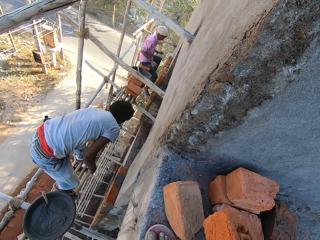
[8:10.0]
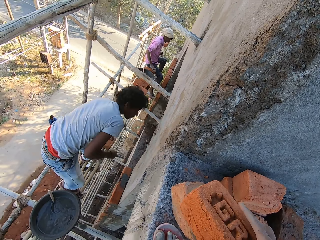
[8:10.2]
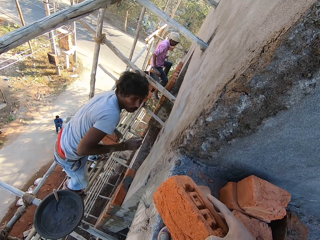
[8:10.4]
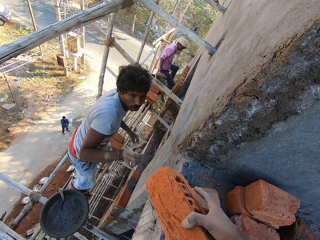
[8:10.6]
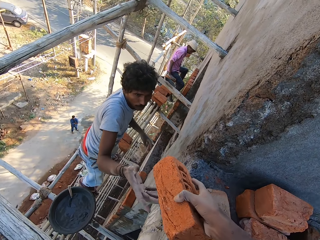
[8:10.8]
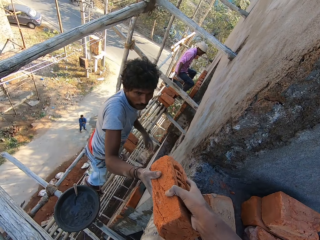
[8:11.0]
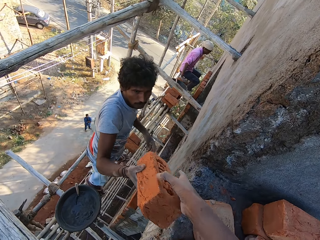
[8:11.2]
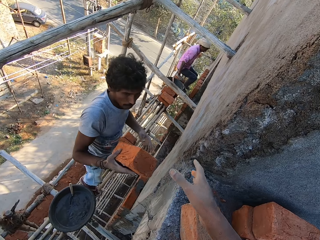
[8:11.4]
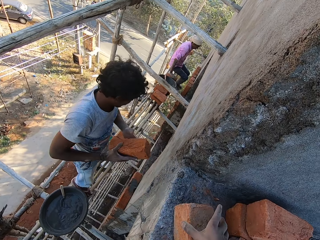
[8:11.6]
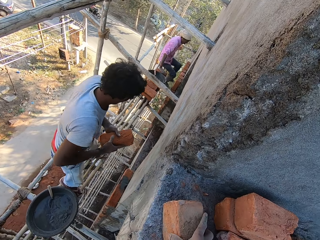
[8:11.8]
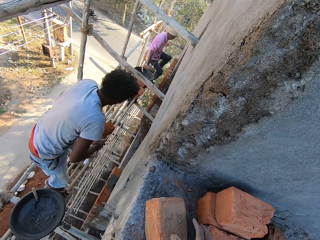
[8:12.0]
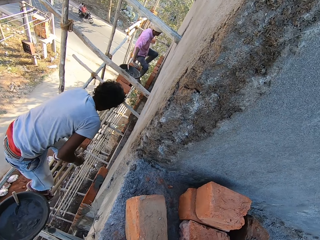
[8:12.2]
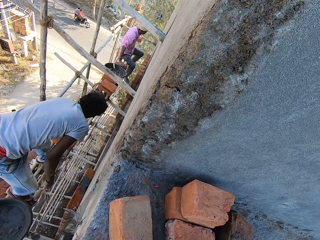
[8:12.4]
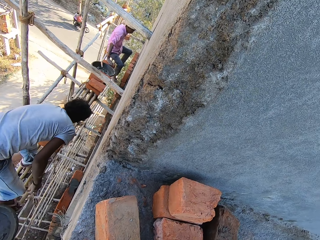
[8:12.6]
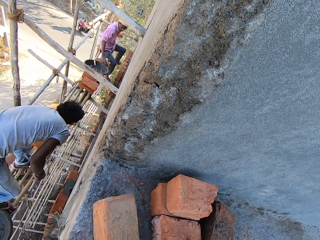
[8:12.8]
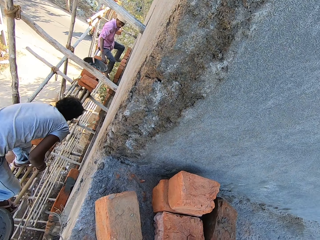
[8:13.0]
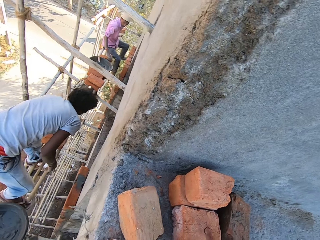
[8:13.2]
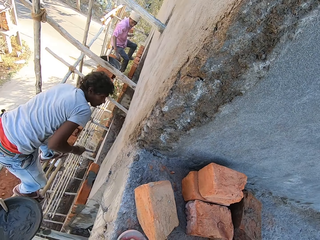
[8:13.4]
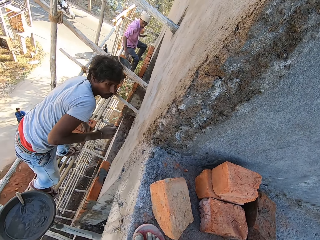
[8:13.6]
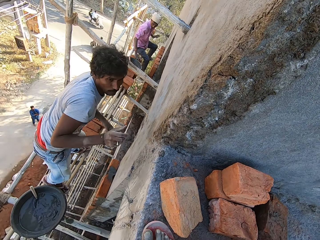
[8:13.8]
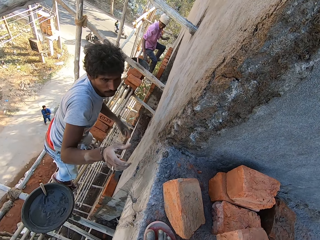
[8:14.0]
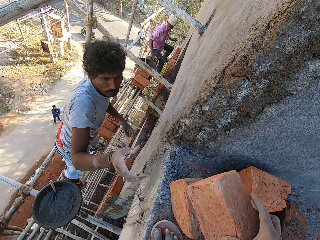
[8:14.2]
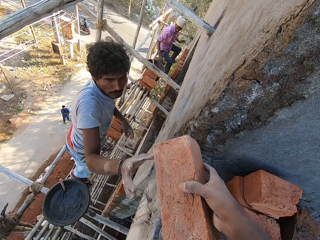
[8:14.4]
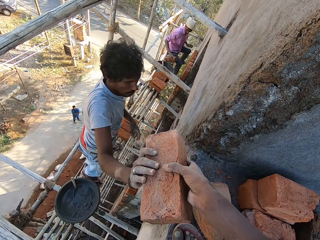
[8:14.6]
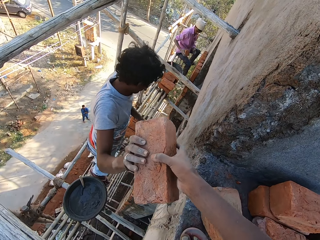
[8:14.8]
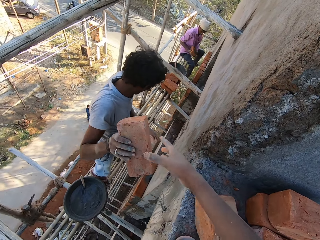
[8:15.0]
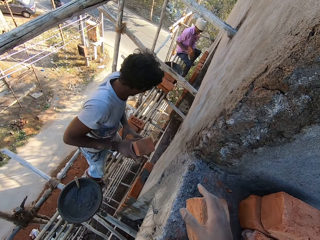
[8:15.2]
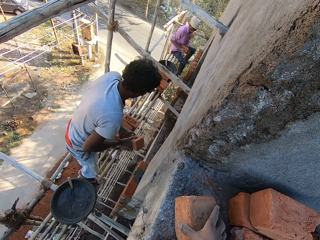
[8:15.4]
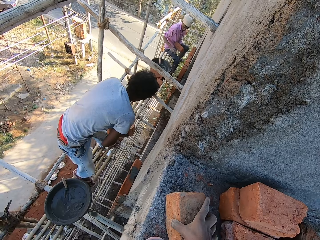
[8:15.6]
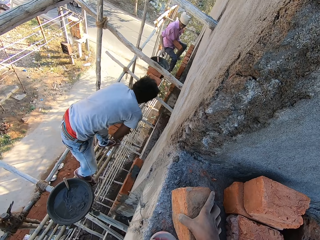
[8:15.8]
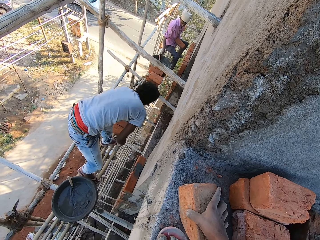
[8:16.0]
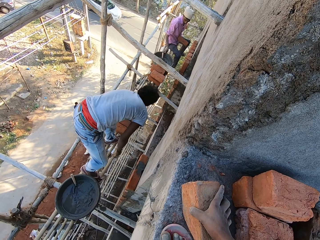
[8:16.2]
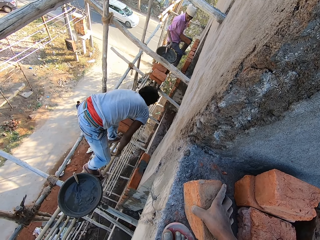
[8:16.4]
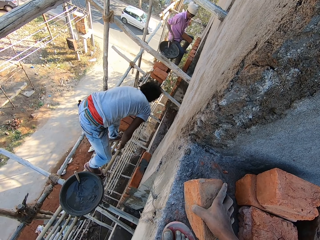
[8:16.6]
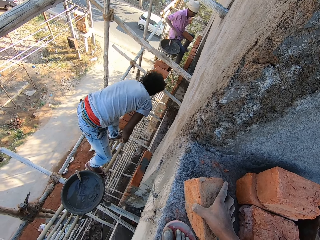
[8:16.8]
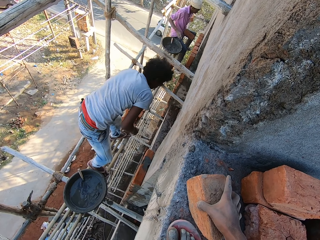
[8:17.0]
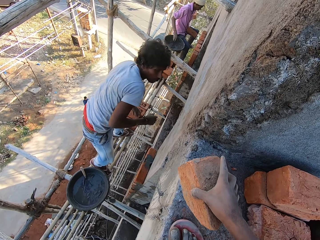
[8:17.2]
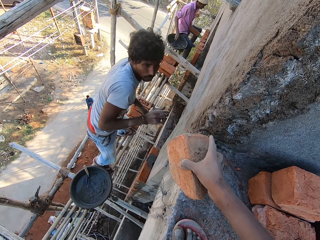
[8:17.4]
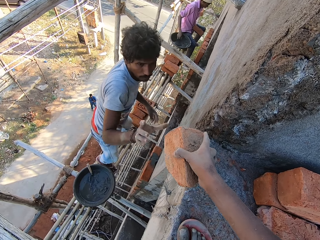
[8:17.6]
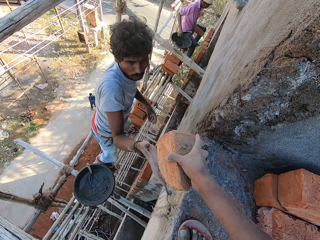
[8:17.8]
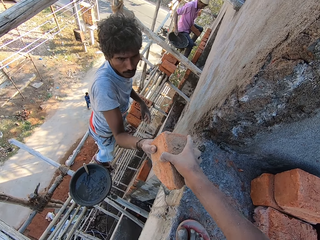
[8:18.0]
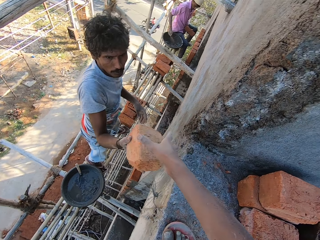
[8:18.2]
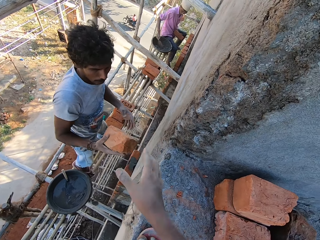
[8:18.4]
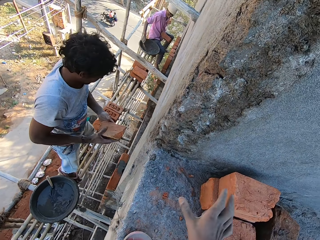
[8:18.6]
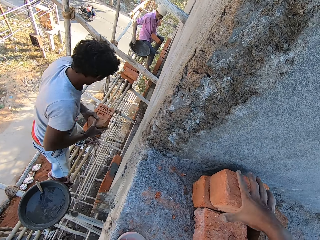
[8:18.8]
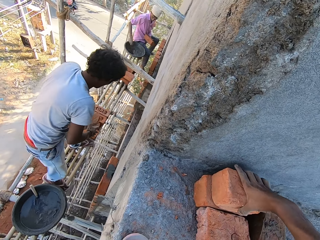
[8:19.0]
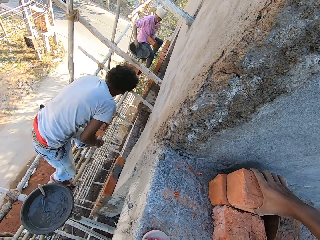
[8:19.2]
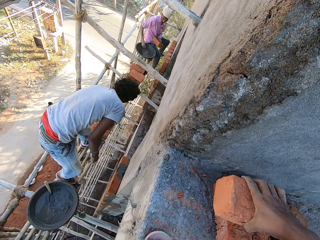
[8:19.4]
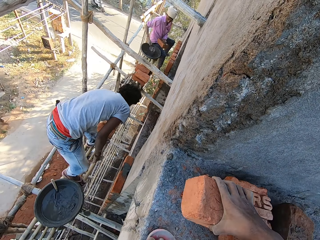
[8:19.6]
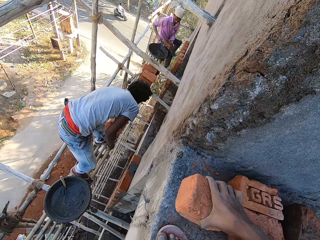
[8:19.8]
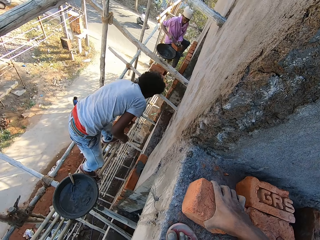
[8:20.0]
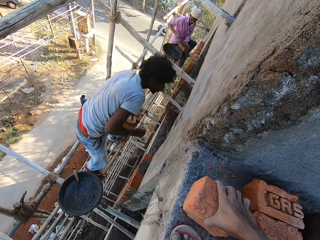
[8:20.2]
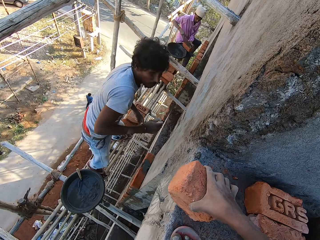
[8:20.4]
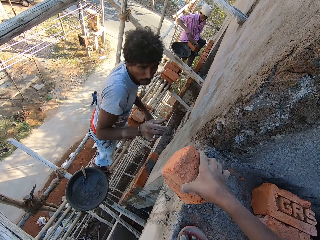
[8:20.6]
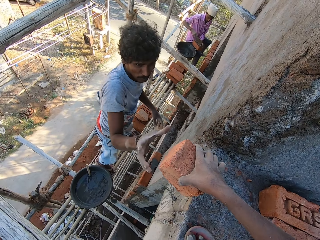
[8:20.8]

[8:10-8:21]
A man places a brick on the support. The camera wearer hands a brick stone to the man. The man places the brick on the support. The camera wearer hands a brick stone to the man. He picks a brick with his right hand. The man places the brick on the support. The camera wearer hands the brick stone to the man. He picks a brick with his right hand. The man places the brick on the support.

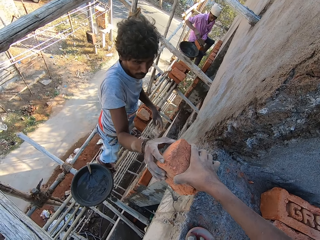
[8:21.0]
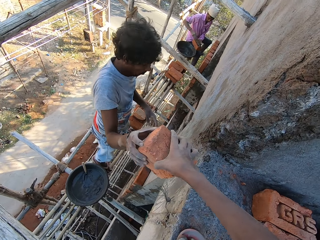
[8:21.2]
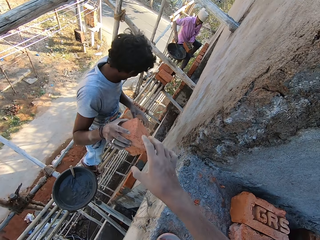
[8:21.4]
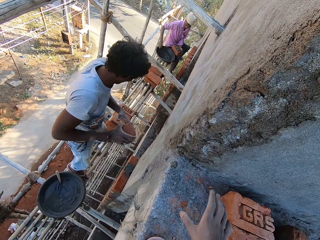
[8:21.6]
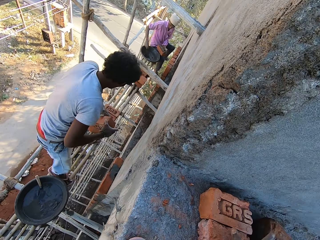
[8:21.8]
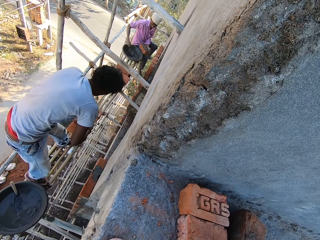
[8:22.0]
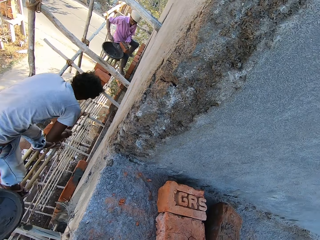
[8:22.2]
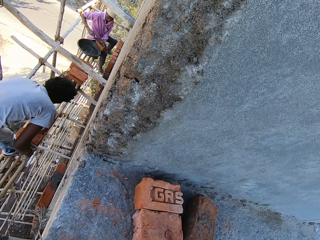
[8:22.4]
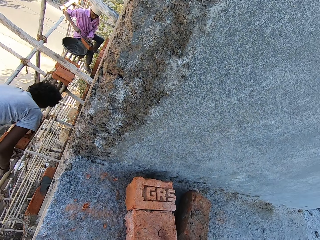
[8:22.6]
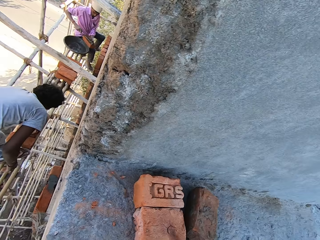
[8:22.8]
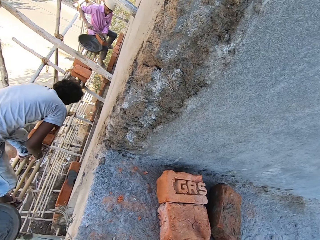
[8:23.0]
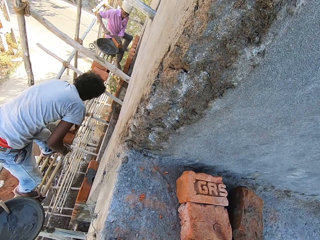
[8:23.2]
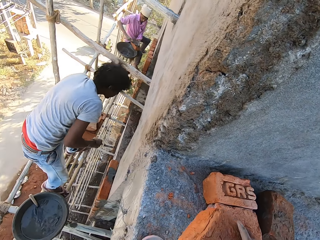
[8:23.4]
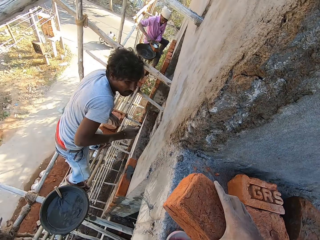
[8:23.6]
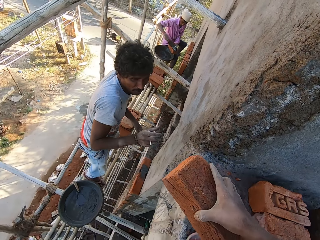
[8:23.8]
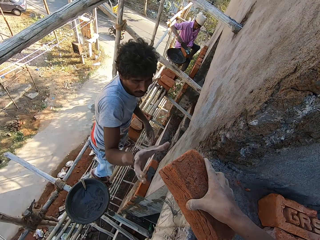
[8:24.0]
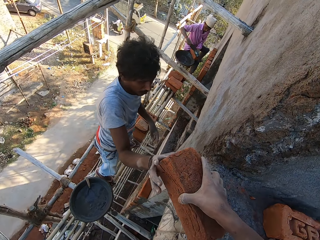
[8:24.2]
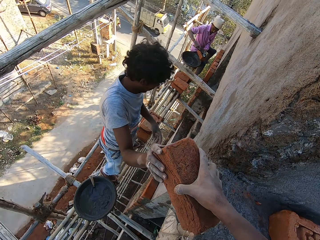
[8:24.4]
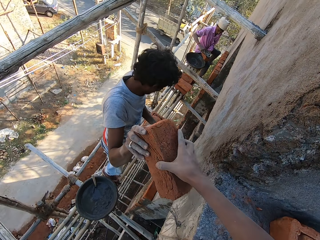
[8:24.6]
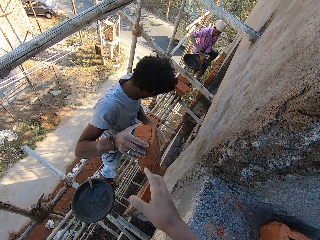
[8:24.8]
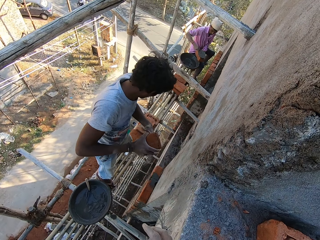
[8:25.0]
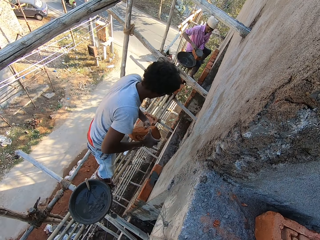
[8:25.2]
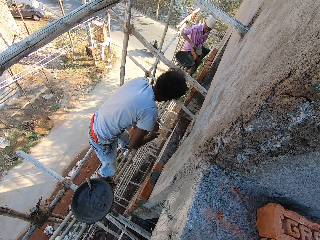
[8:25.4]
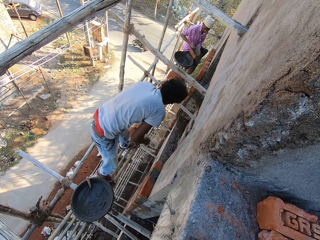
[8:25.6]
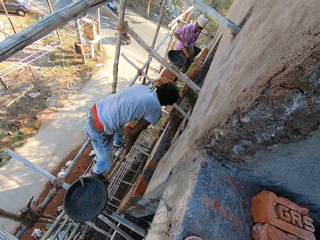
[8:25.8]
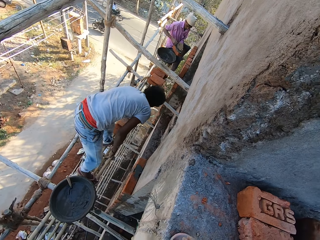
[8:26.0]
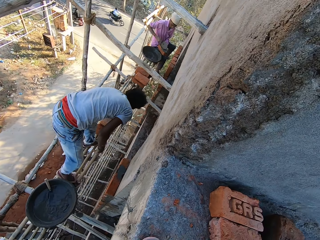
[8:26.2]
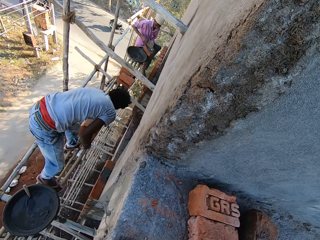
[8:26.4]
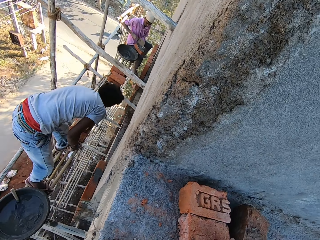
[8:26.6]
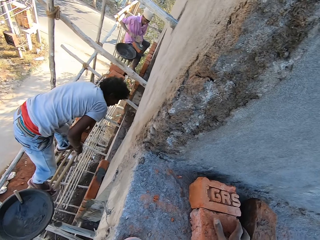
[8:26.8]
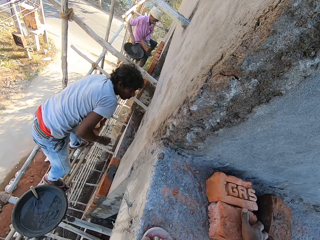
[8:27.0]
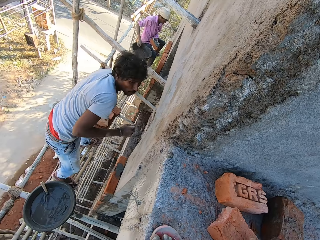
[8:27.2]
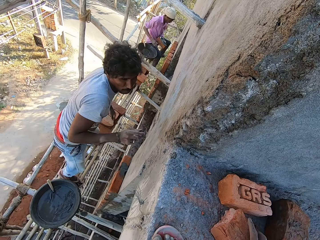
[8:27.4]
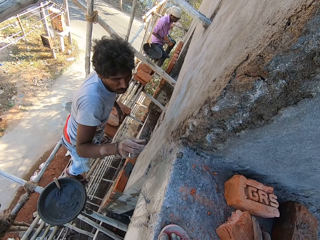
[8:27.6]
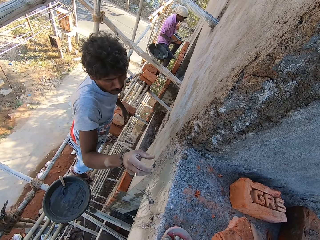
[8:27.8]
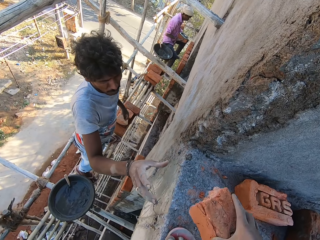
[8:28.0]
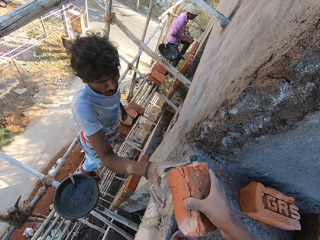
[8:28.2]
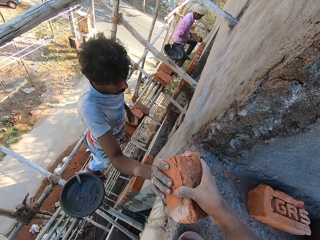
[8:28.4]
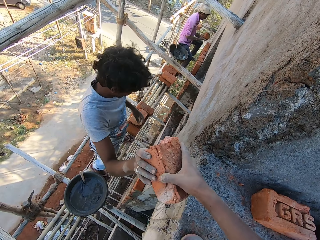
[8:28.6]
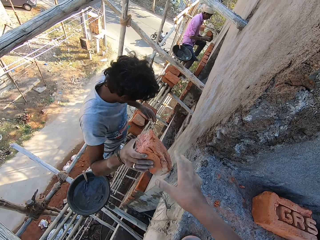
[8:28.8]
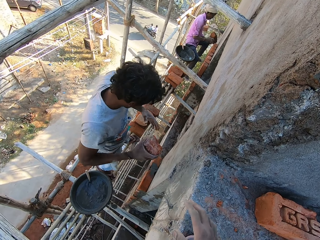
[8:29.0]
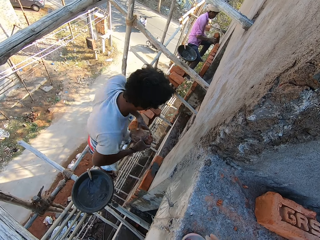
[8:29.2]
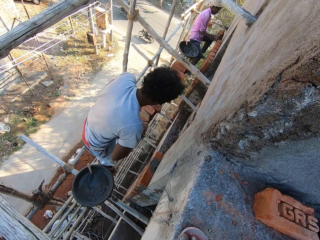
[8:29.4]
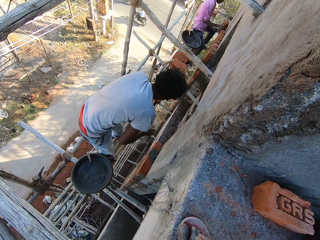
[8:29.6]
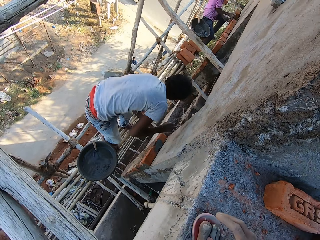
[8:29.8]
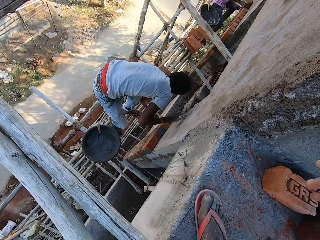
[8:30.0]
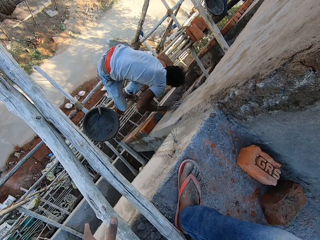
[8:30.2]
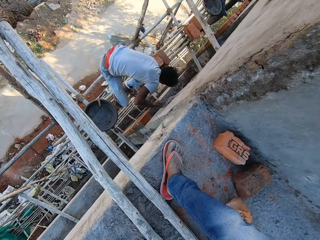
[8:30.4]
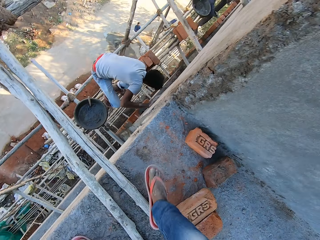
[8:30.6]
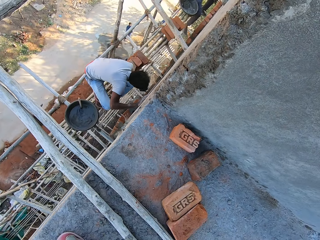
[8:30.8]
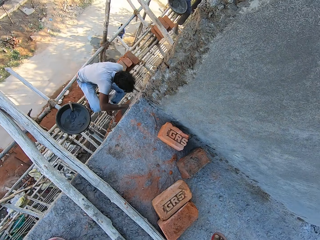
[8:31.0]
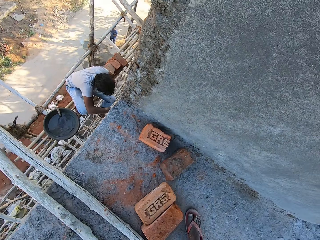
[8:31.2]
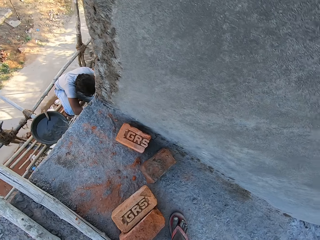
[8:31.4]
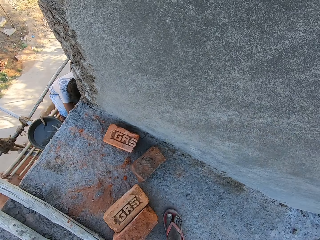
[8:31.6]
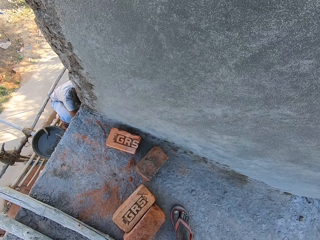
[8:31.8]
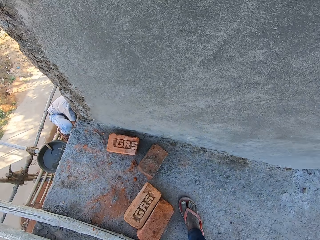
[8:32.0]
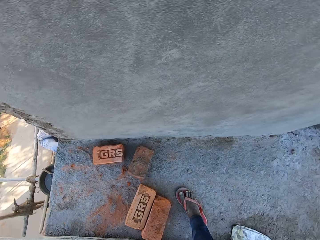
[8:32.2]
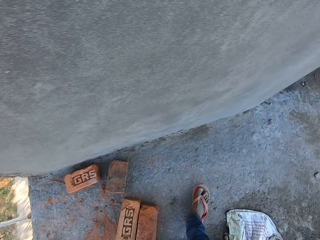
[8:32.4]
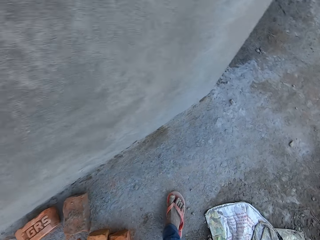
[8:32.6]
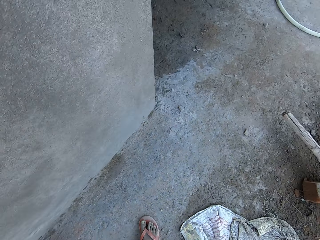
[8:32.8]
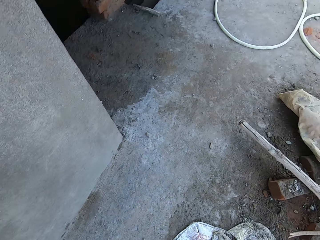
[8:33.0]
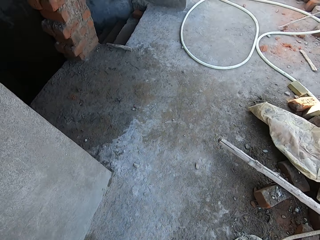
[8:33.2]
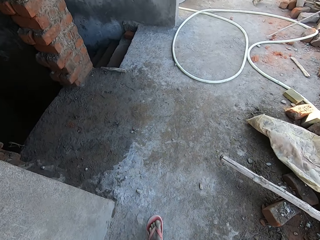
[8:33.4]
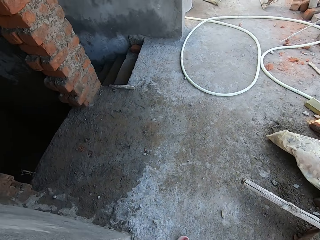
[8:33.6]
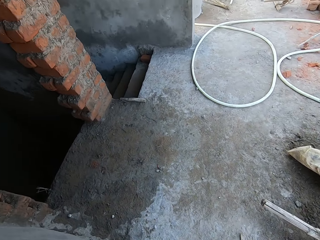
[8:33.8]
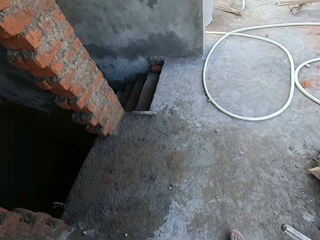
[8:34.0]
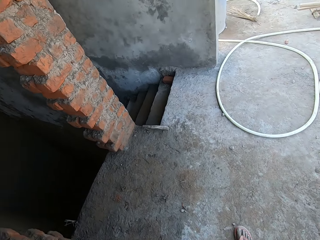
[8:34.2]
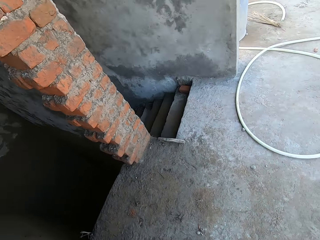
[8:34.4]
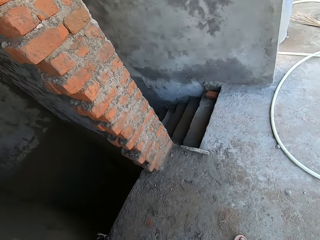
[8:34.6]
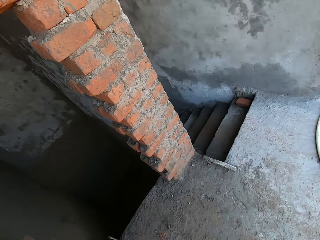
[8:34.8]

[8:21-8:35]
The camera wearer hands the brick stone to a man. He picks a brick with his right hand. The man places the brick on the support. The camera wearer hands the brick stone to the man. The man places the brick on the support. The camera wearer picks a brick with his right hand, hands the brick stone to the man, and steps back. The man places the brick on the support. The camera wearer walks in the building. He looks around.
